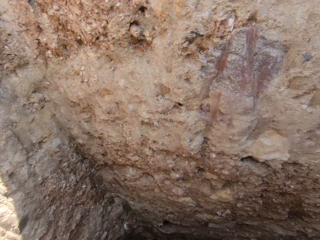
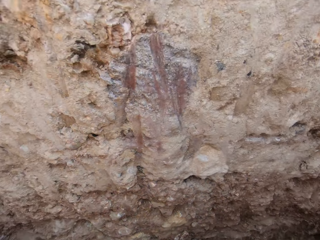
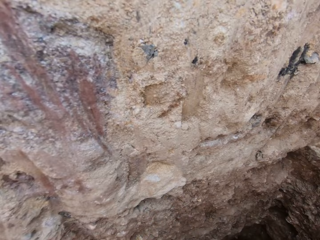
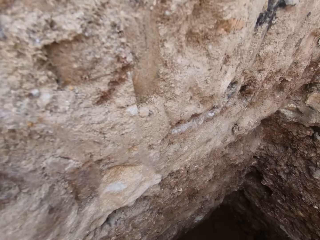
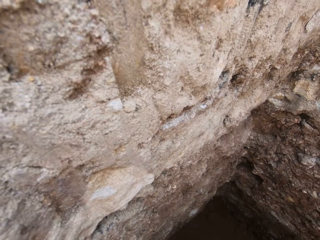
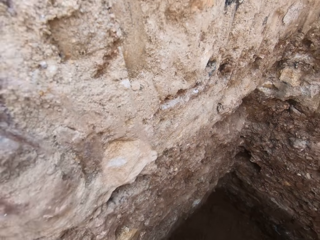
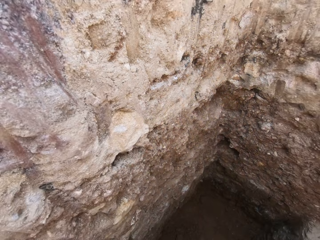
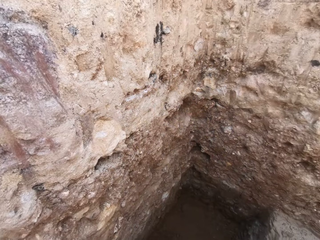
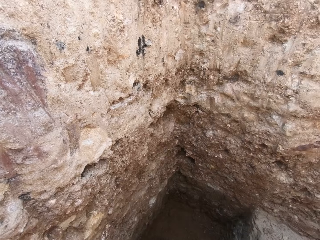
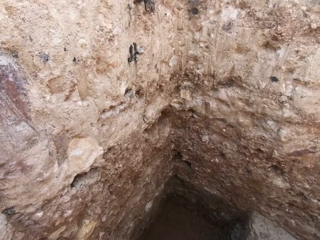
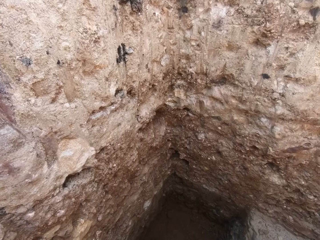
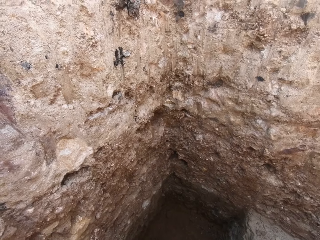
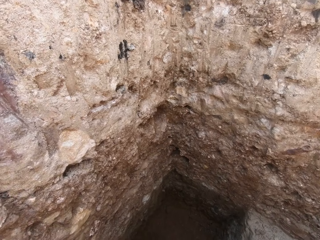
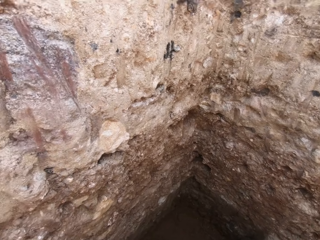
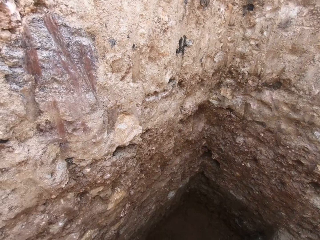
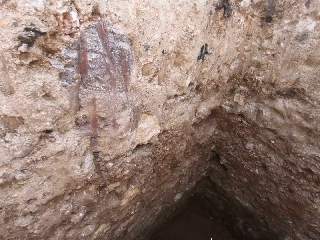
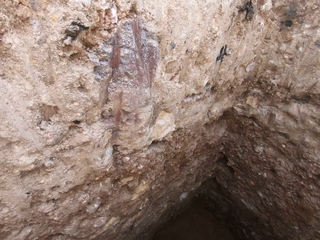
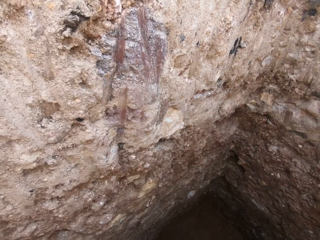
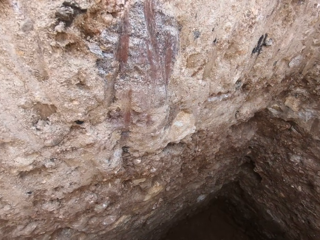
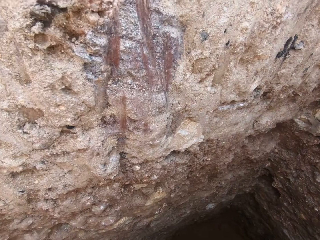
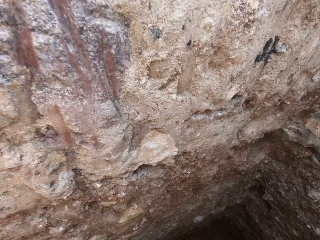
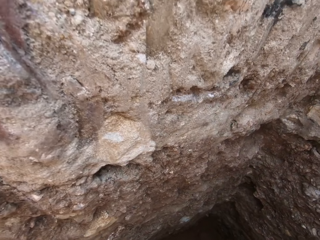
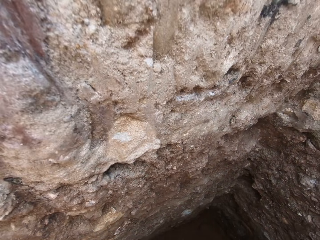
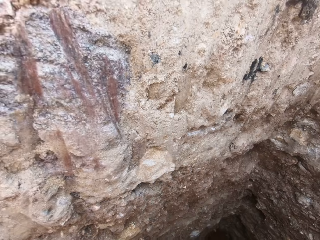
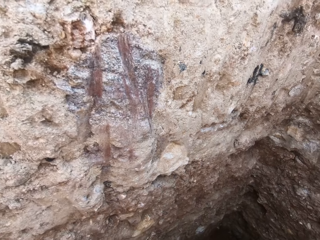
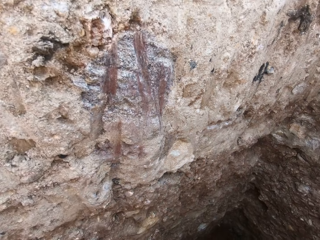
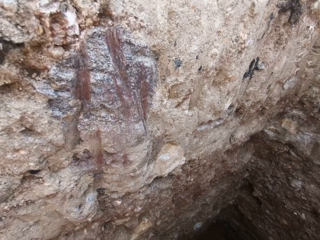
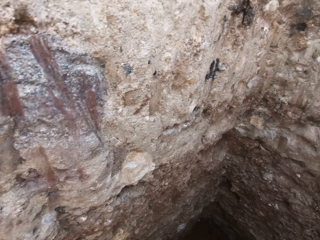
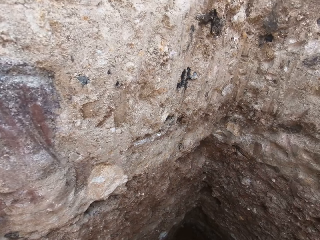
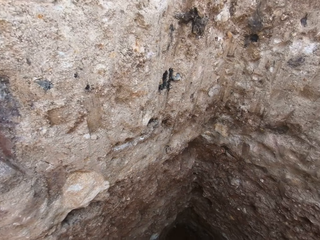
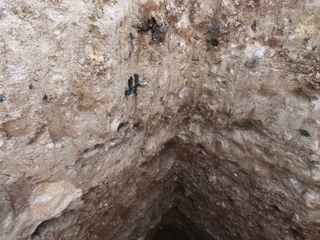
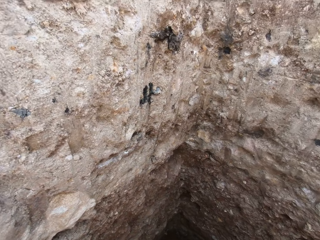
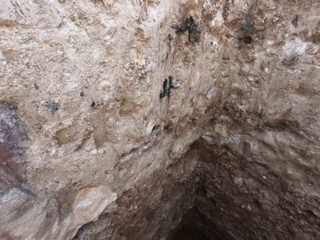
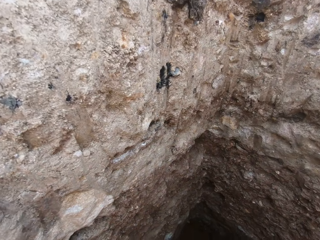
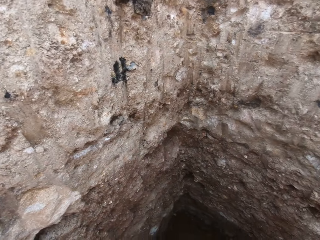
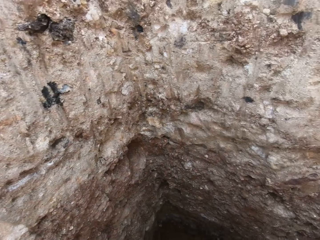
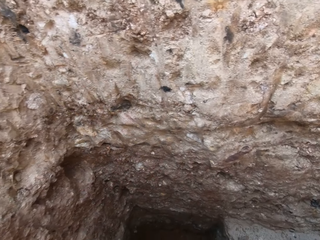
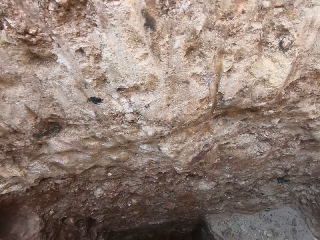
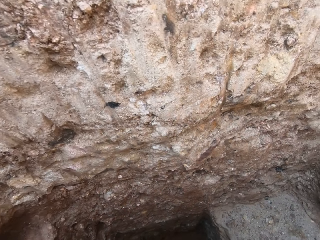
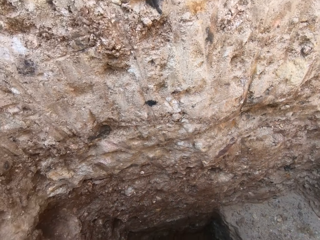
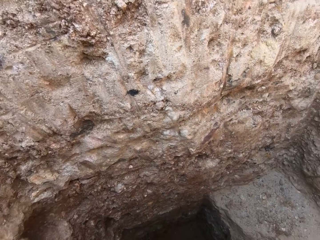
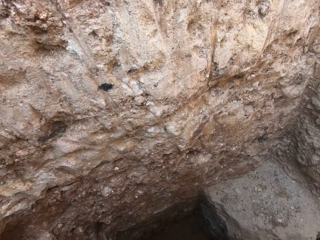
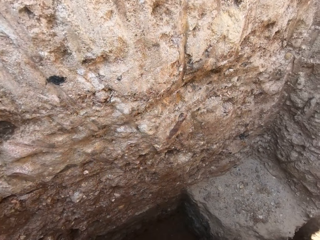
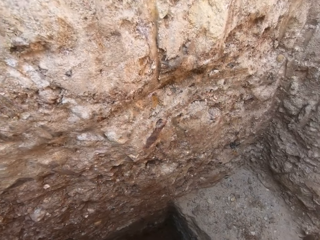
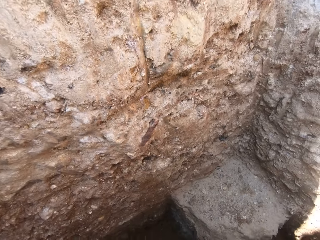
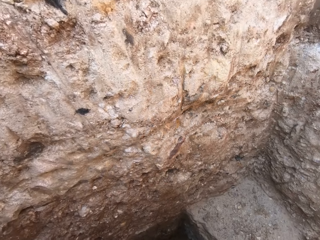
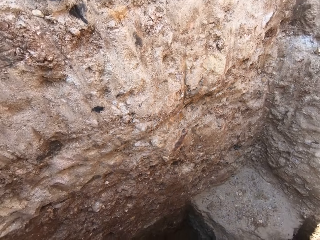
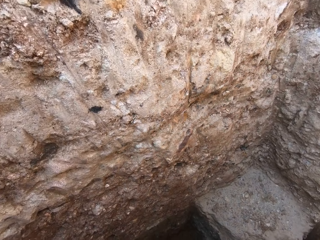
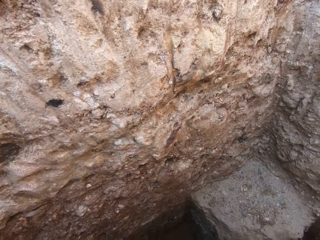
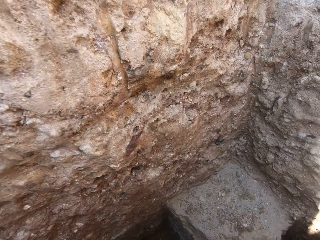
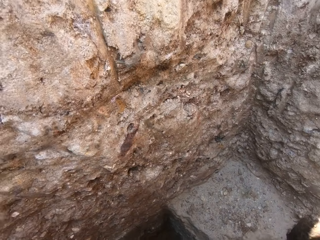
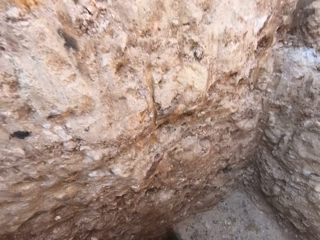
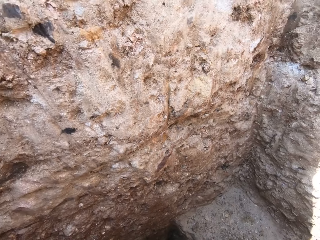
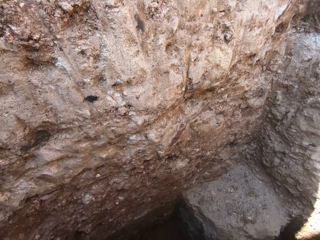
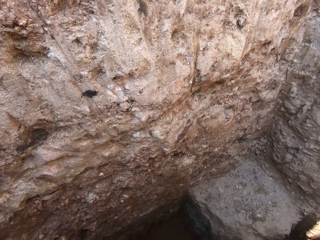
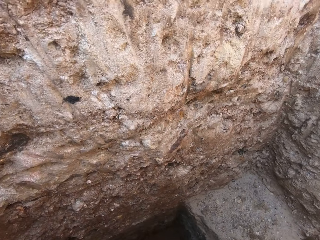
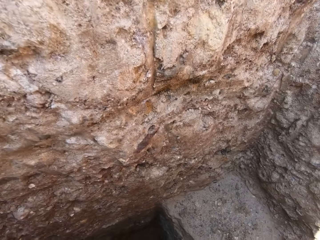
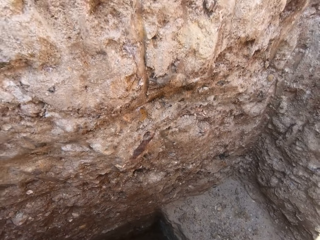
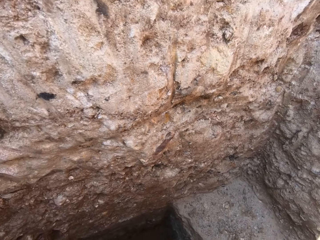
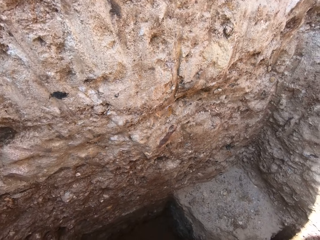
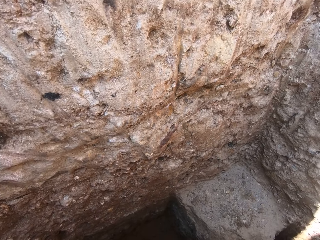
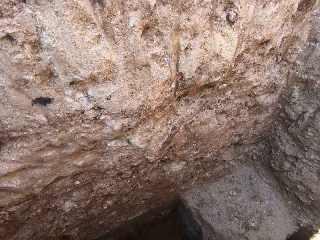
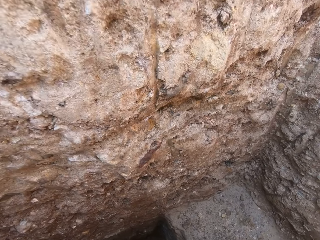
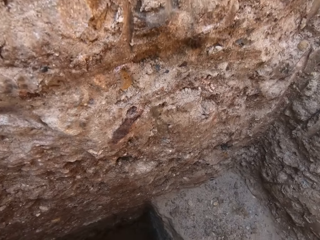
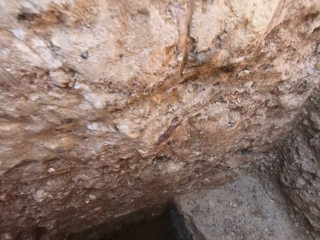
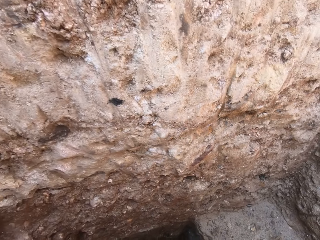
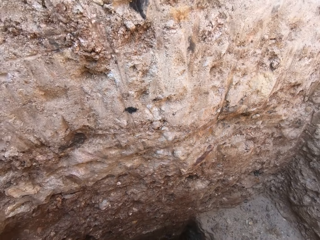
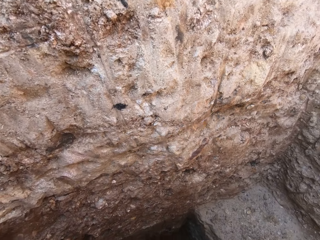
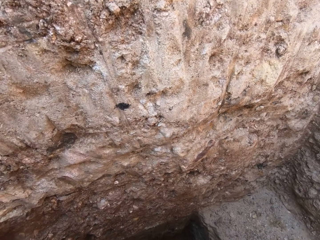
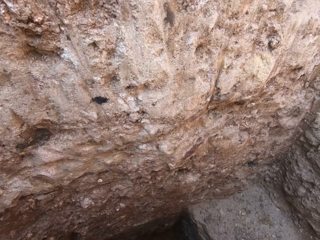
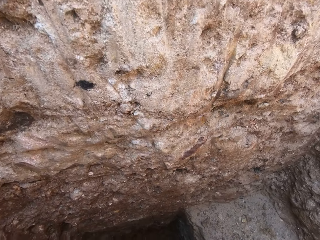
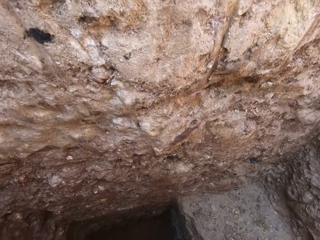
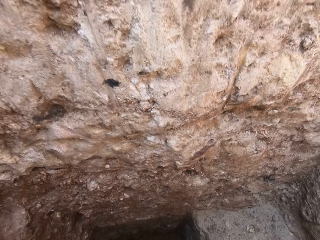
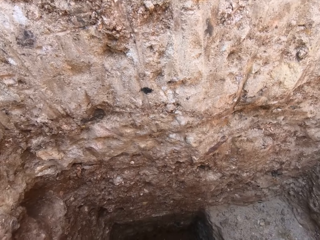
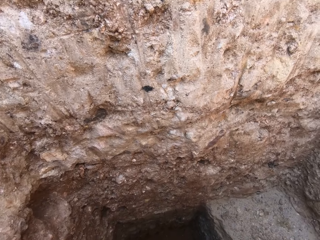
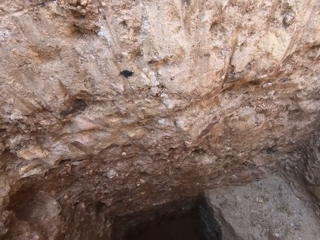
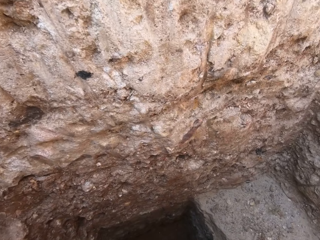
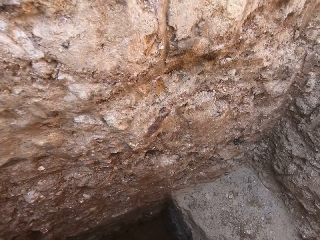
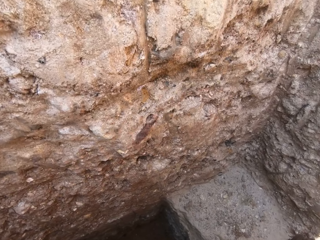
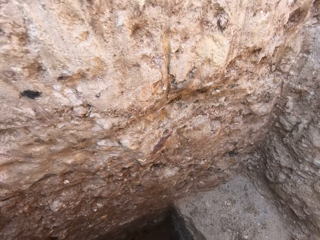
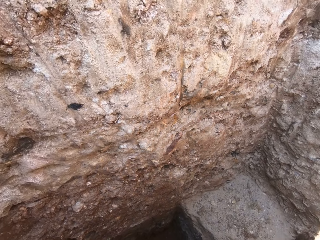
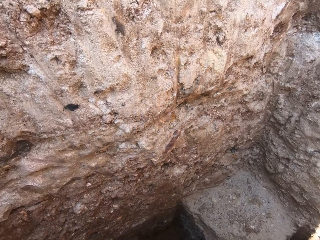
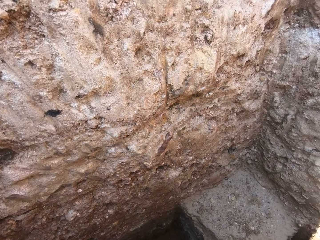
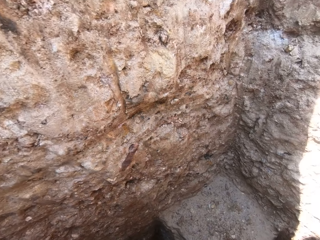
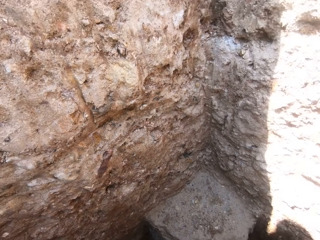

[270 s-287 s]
The camera wearer stands in the hole. They dig in the hole.

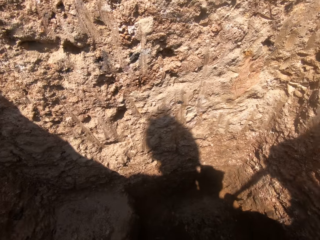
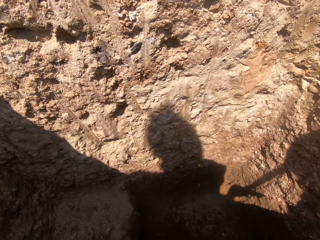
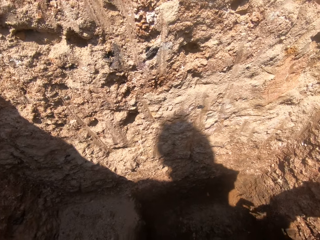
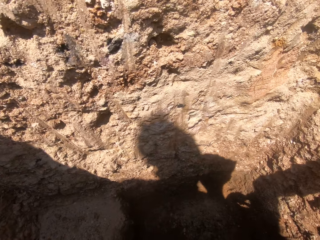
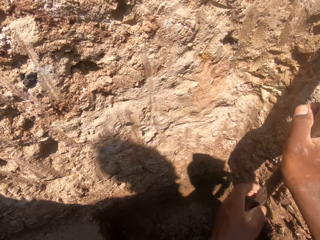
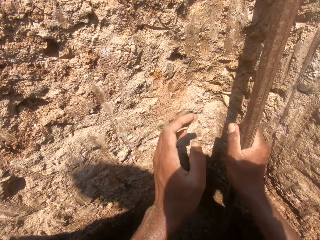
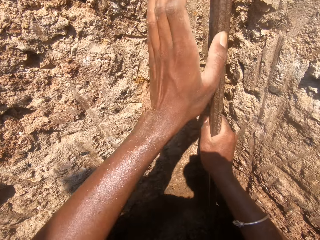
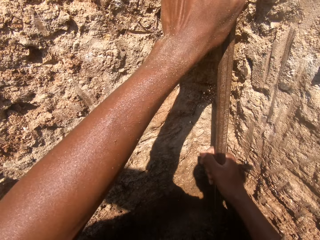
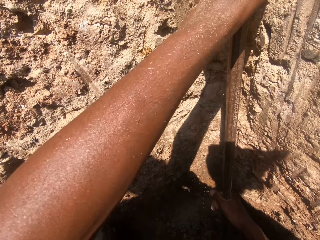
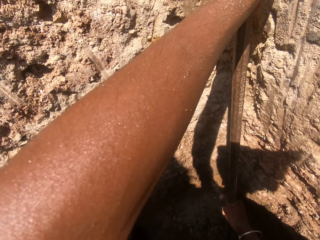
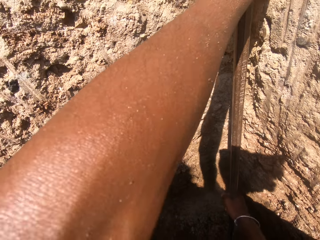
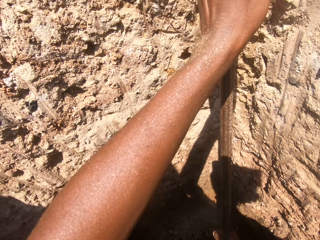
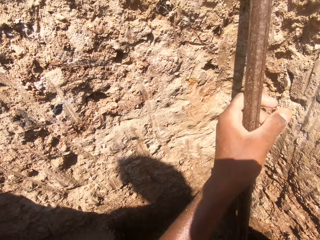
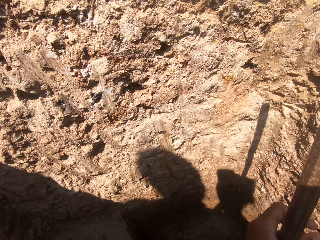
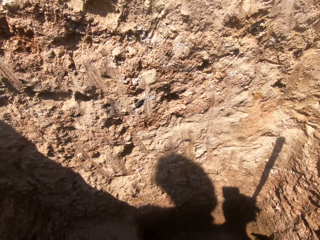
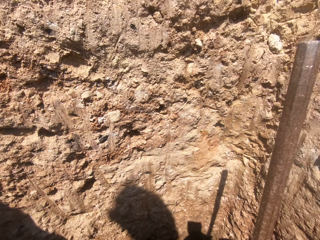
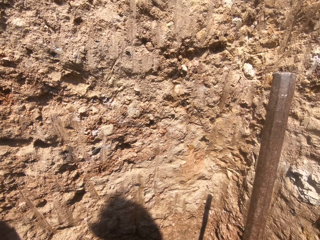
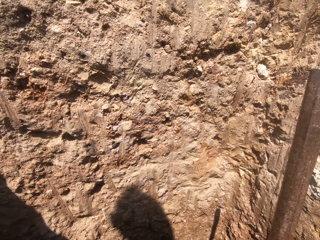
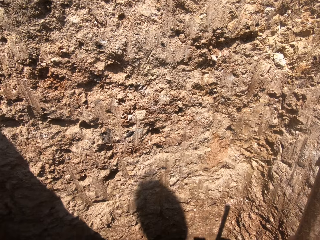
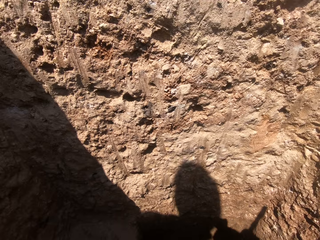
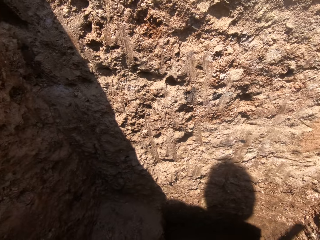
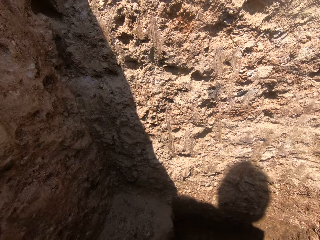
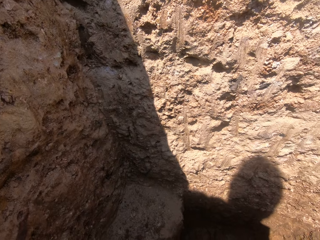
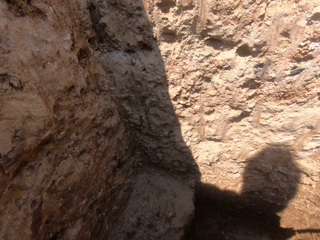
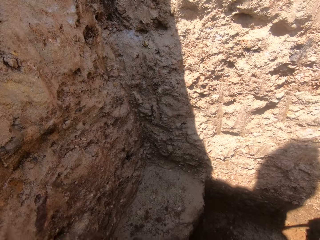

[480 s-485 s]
The camera wearer holds the crowbar with both hands. They dig a hole with the crowbar. They look around.
